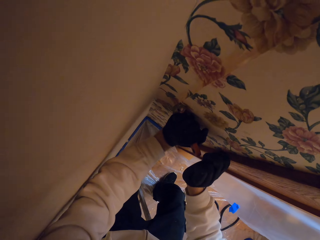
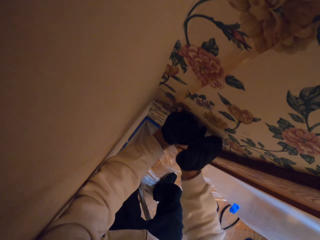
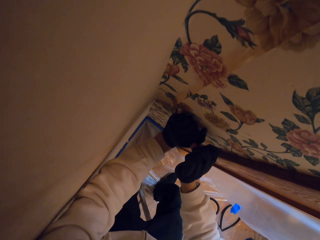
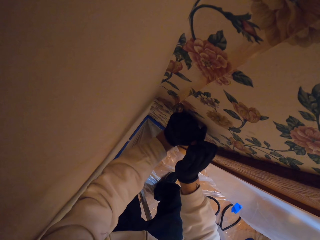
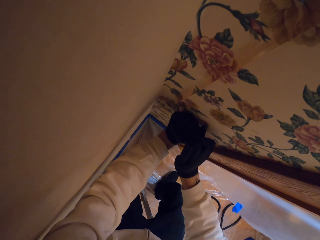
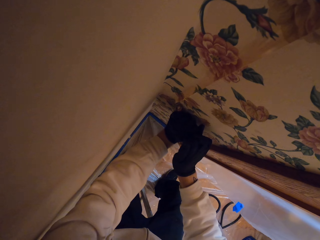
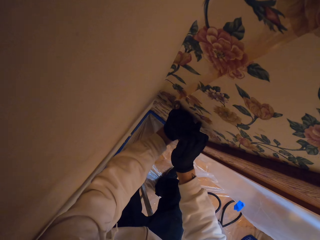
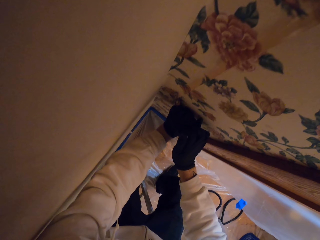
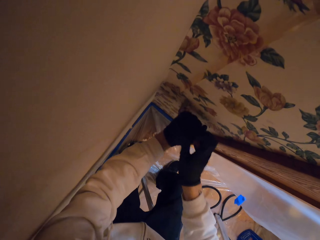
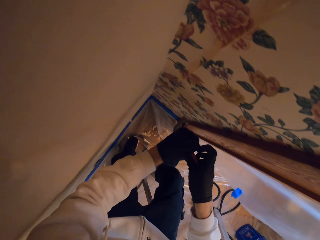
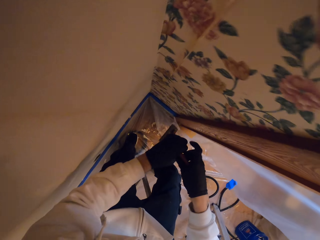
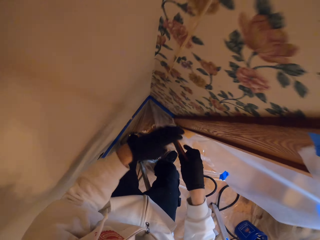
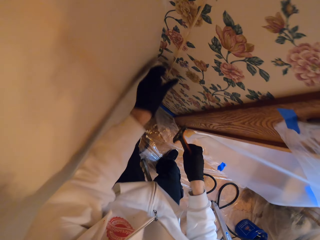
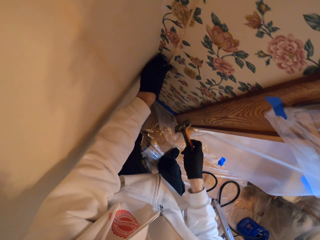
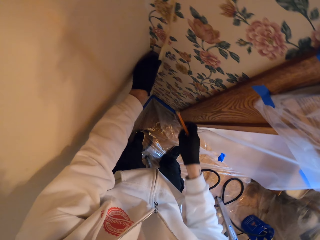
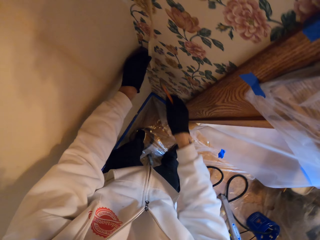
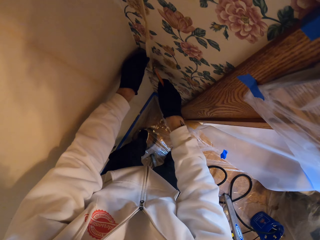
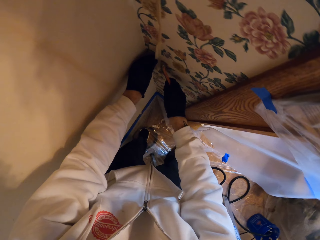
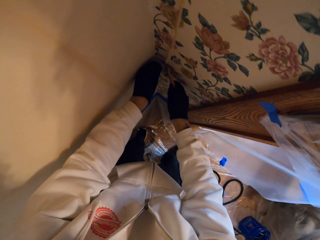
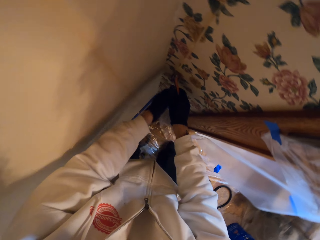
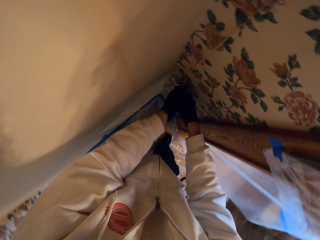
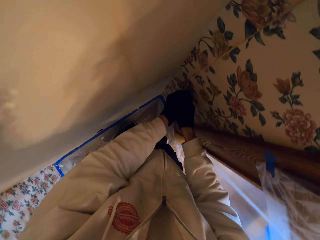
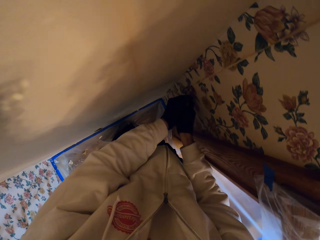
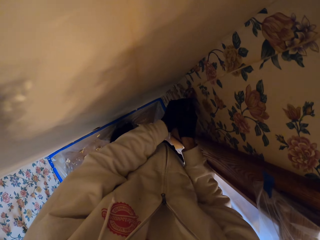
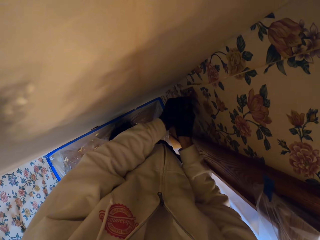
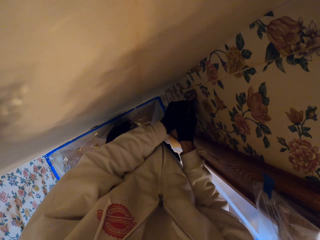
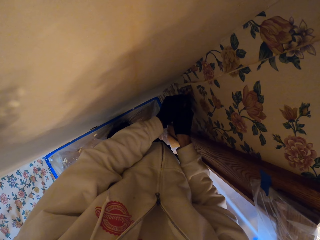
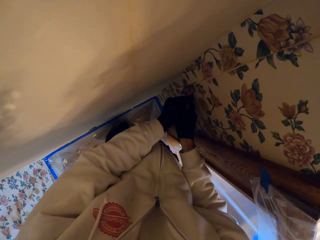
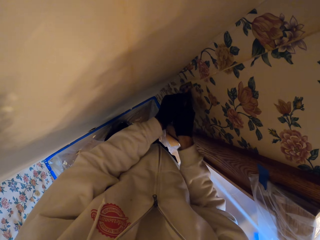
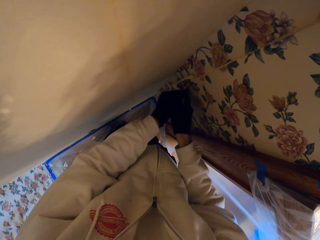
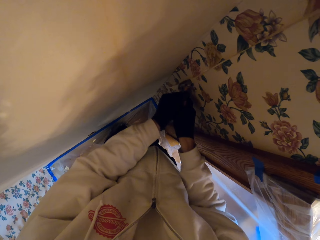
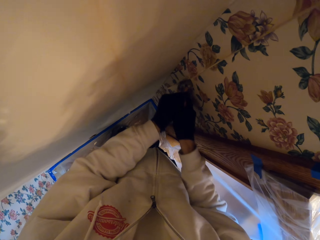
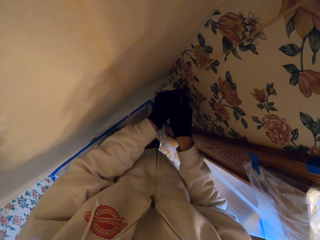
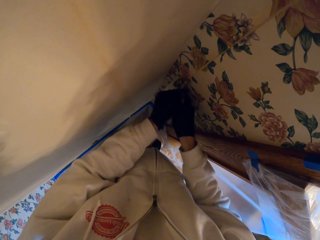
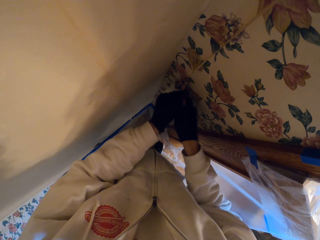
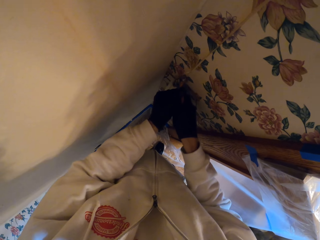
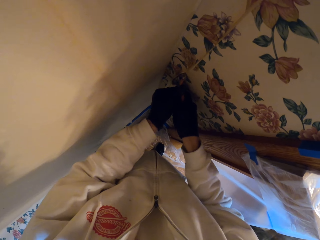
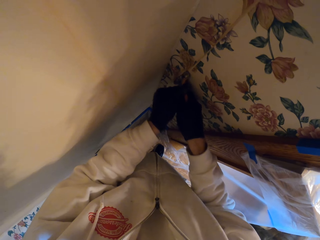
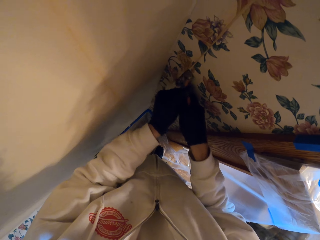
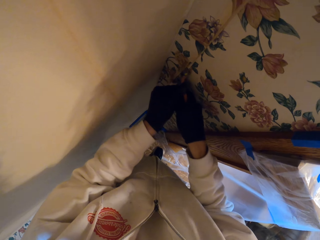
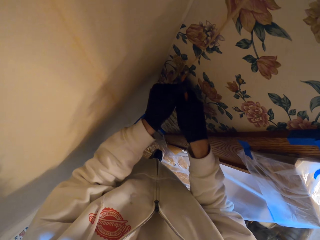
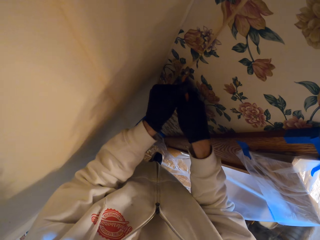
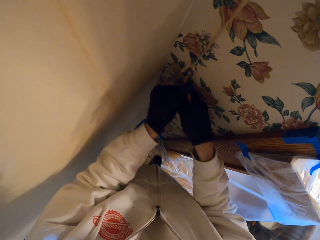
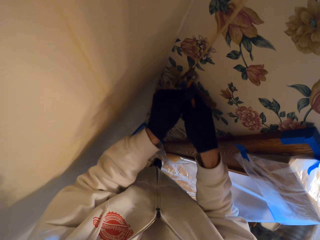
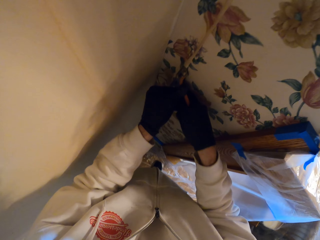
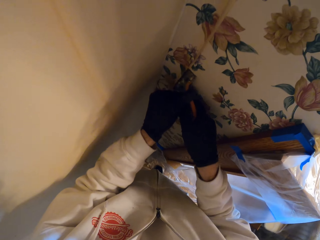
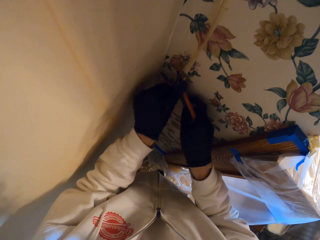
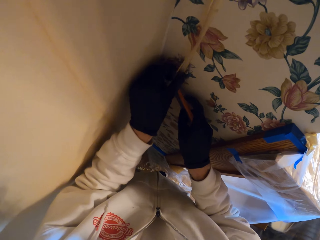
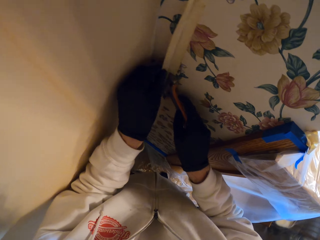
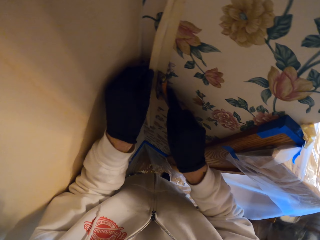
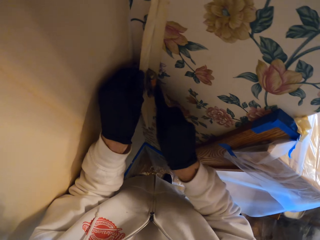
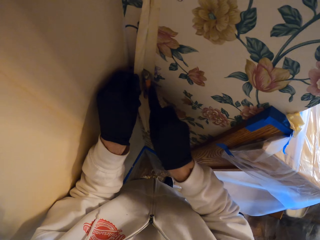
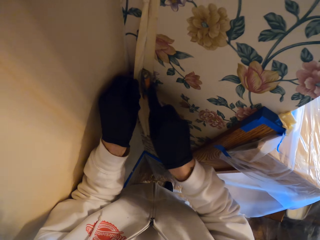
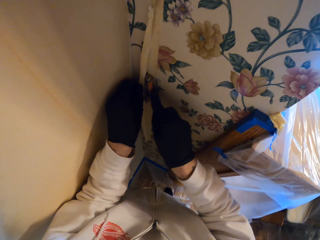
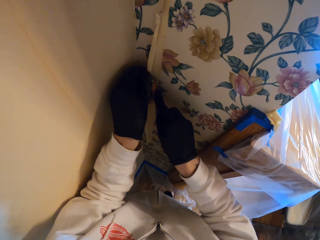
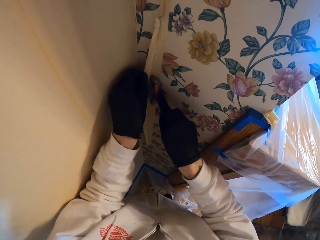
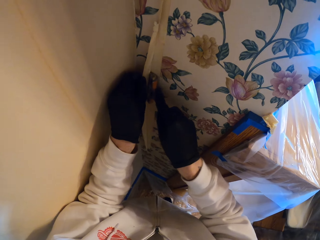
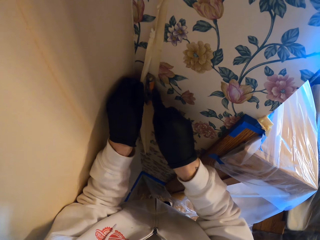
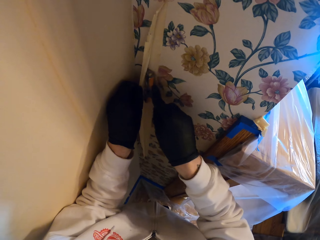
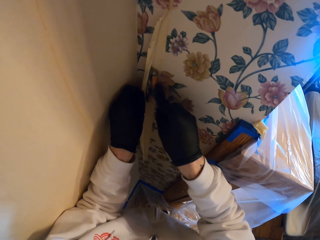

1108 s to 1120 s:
The camera wearer touches the wall. They remove wallpaper from the wall.

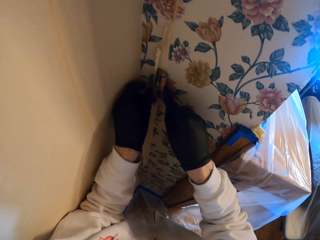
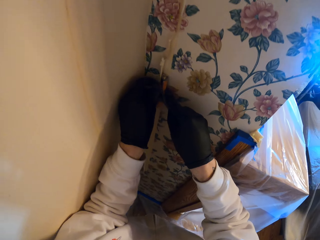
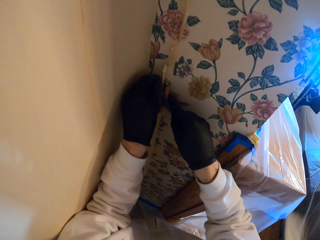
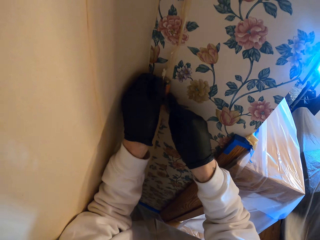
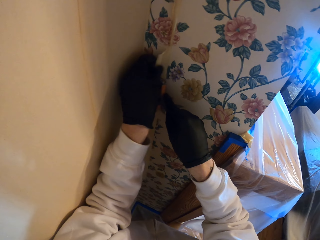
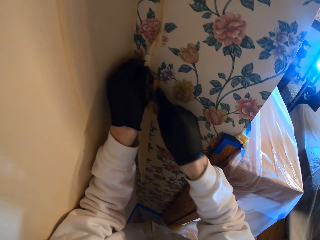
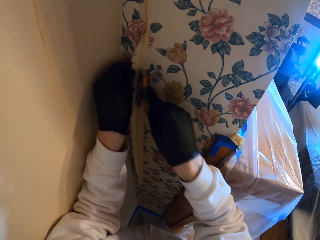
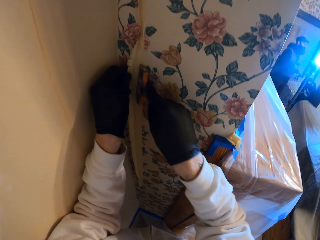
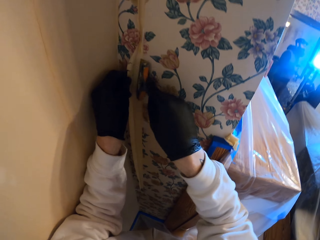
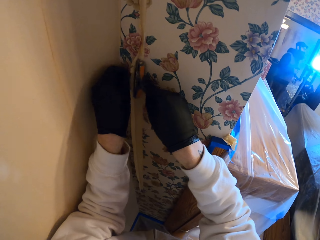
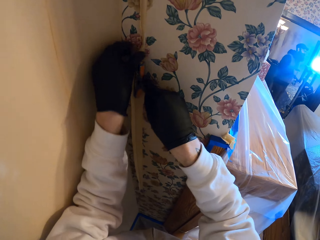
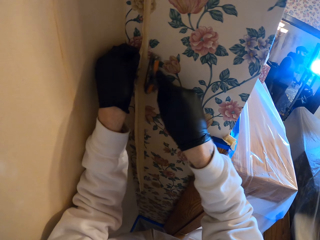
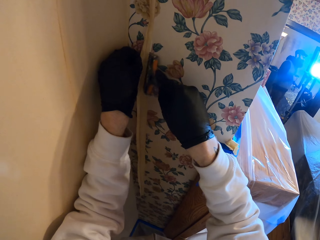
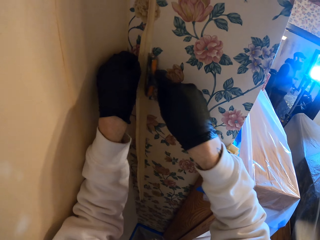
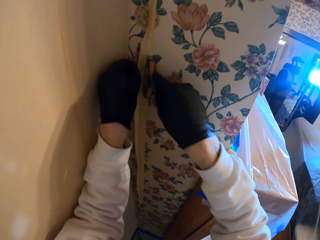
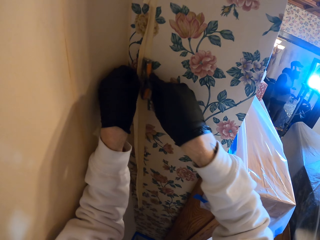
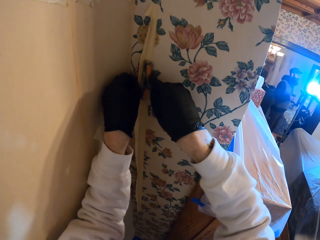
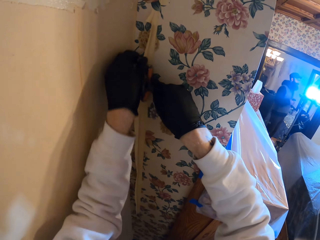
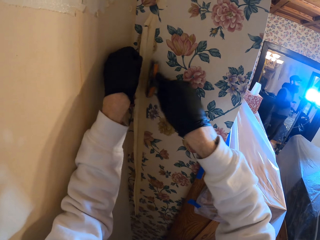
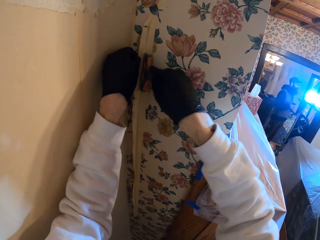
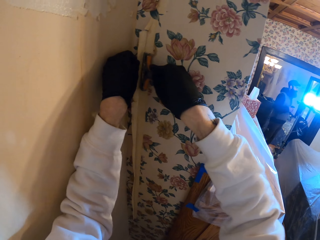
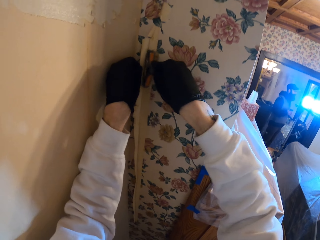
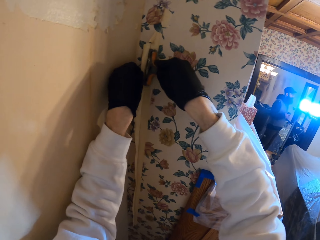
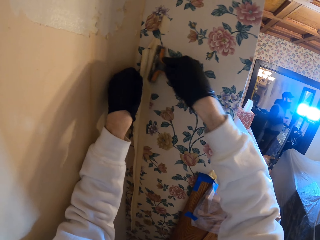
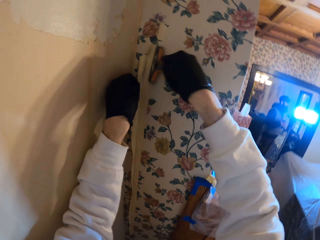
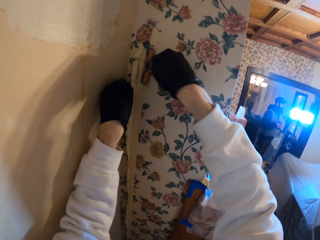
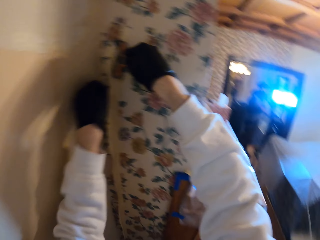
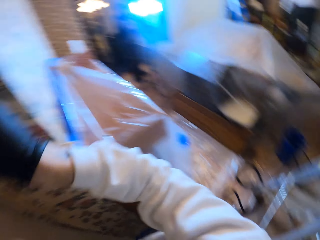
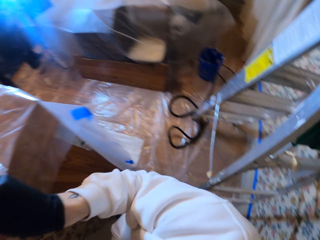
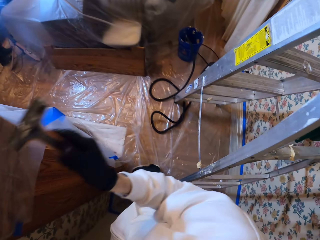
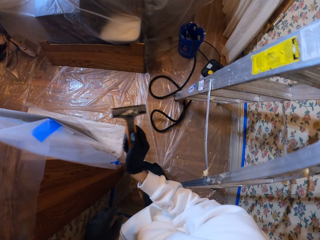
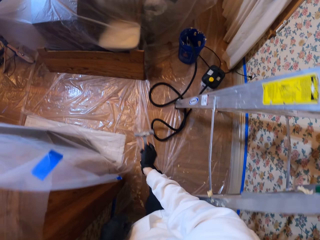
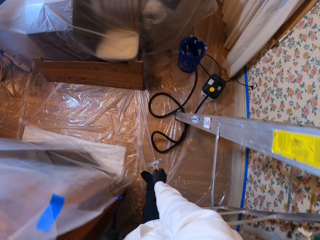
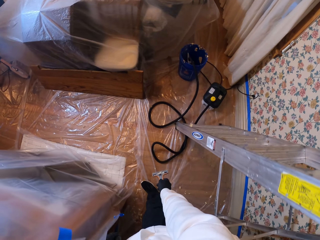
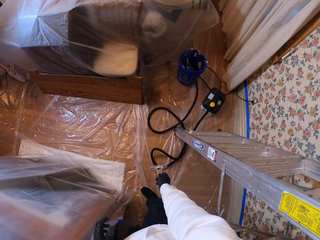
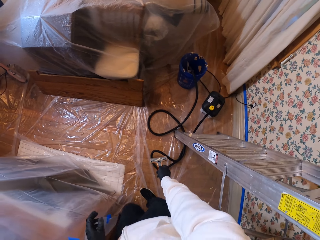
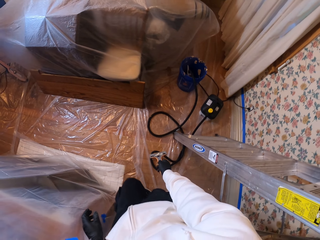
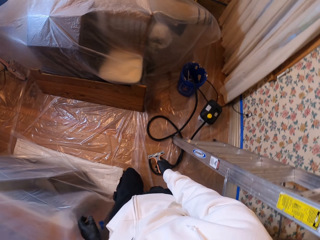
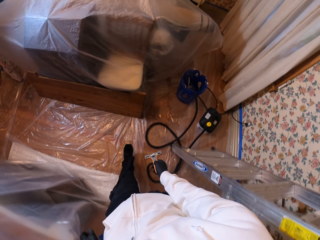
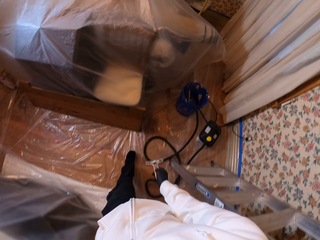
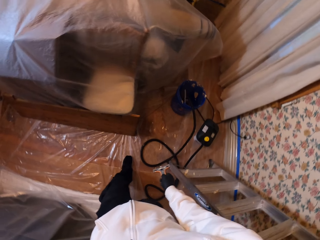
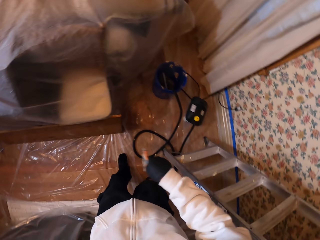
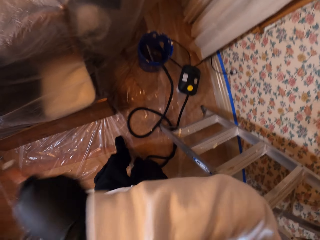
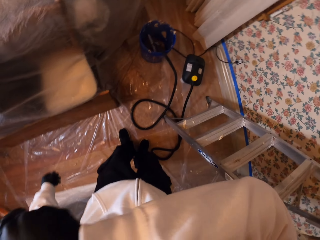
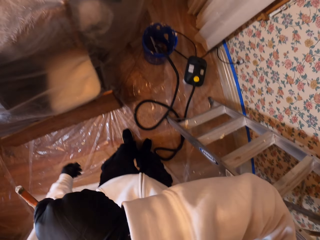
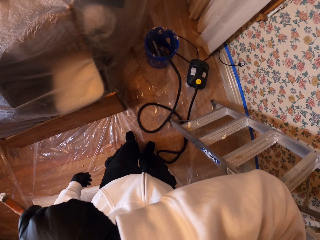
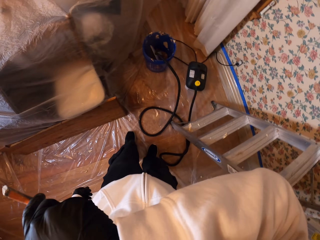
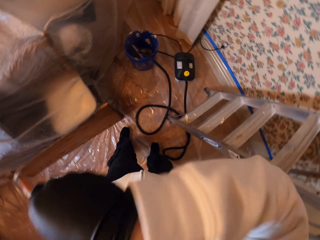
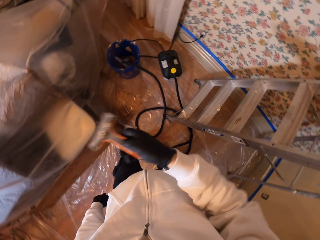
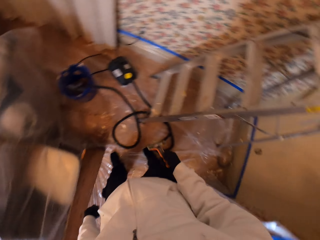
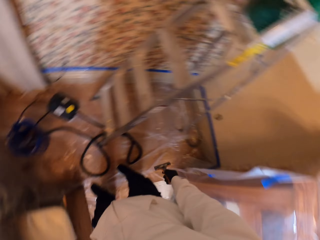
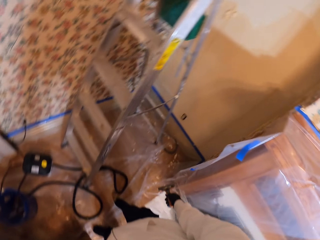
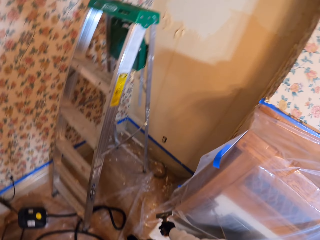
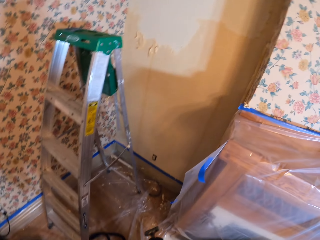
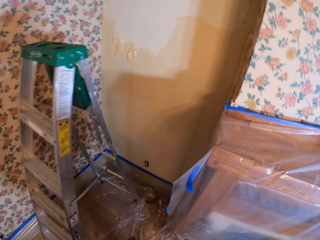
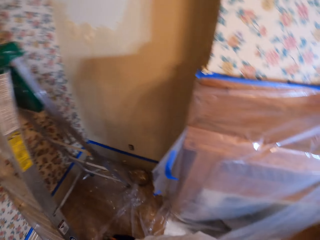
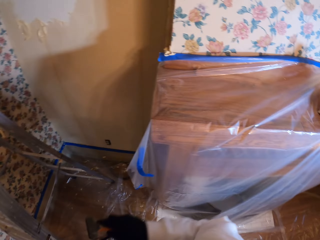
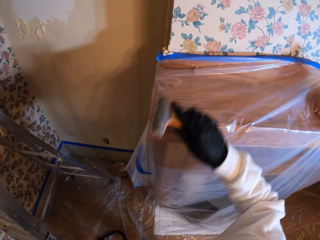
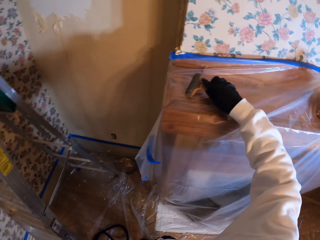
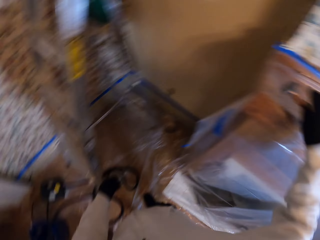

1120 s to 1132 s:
The camera wearer walks around the house. He touches his face with the elbow. He wipes the face with the hand. He stares around the house. He drops the scraper.
